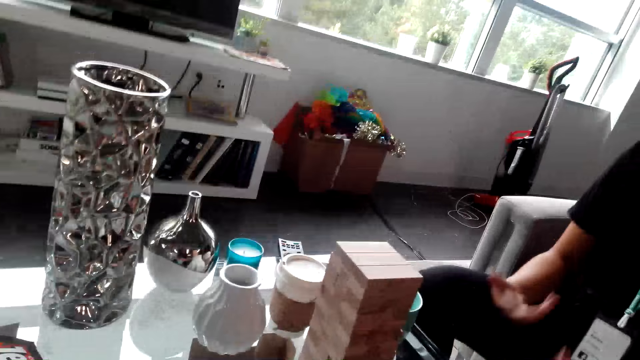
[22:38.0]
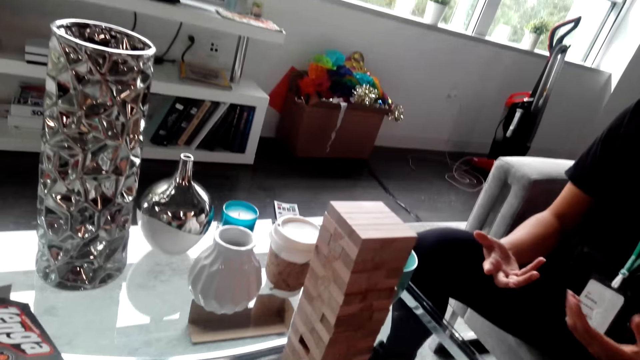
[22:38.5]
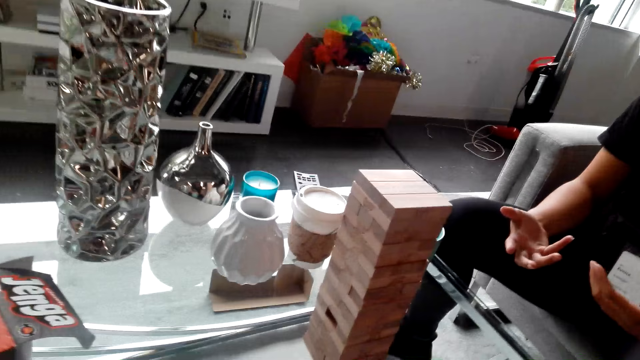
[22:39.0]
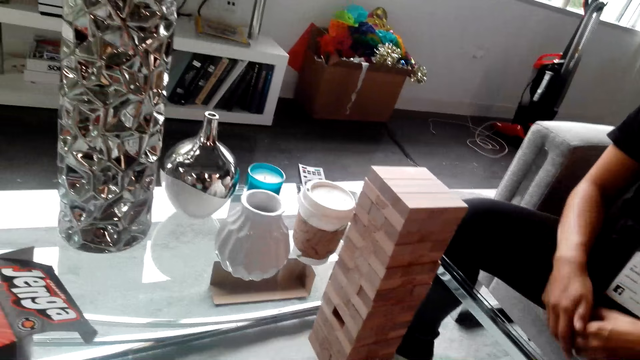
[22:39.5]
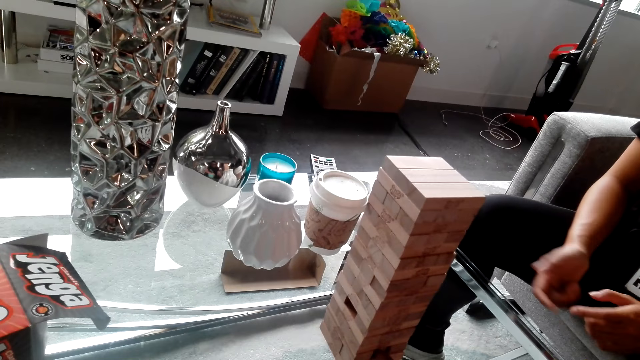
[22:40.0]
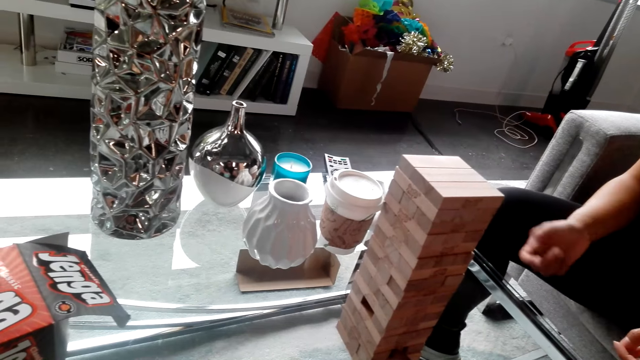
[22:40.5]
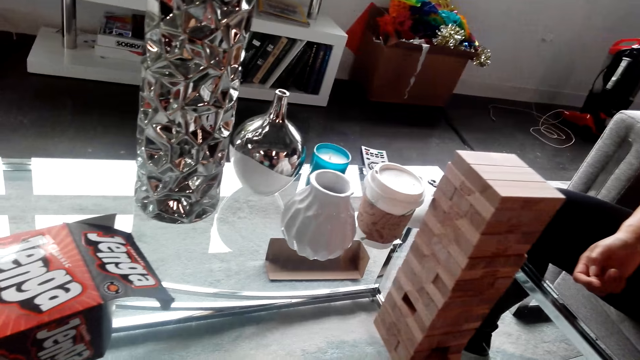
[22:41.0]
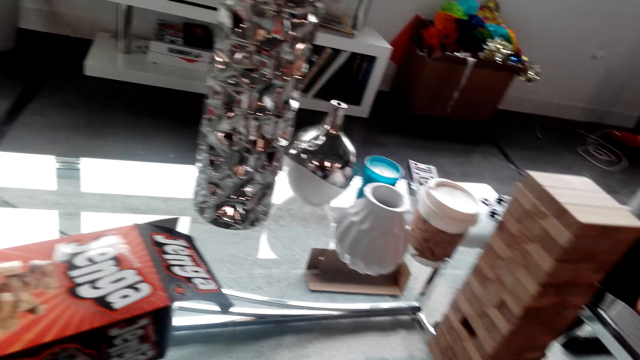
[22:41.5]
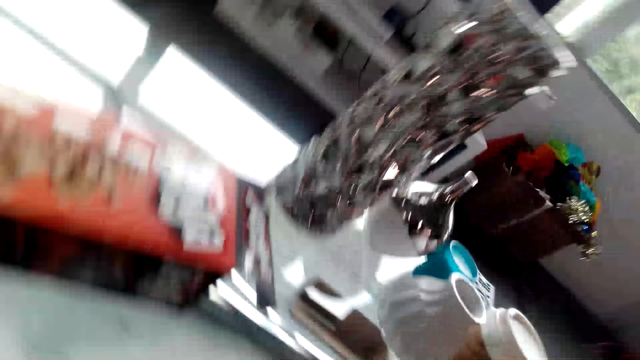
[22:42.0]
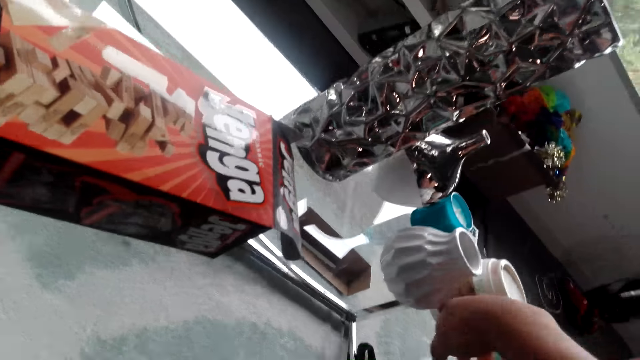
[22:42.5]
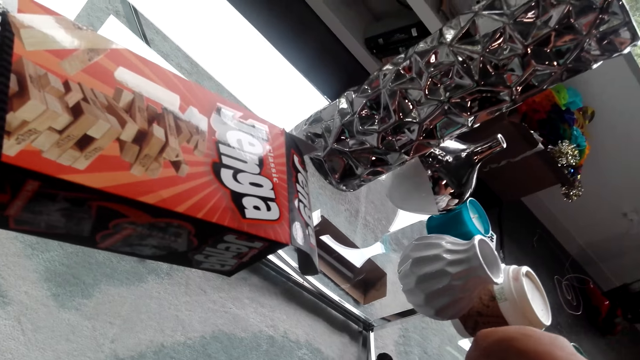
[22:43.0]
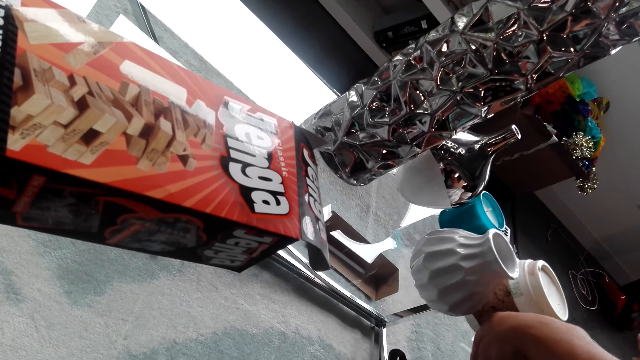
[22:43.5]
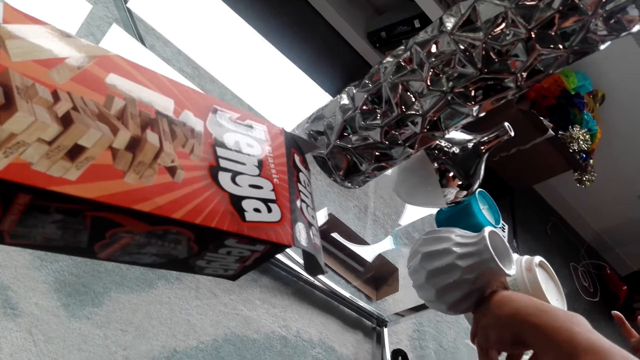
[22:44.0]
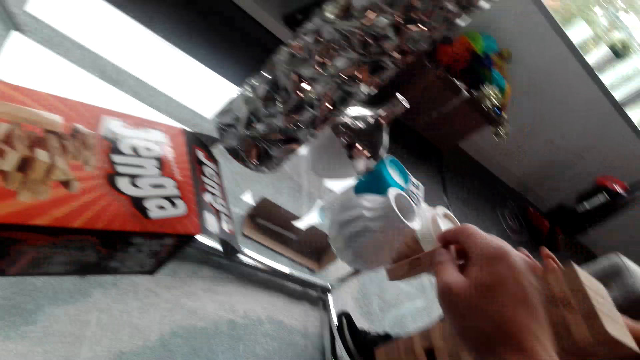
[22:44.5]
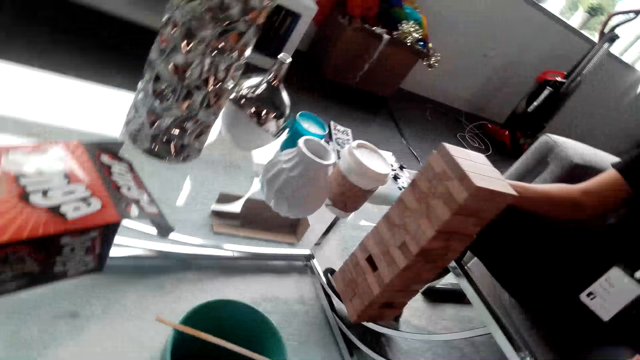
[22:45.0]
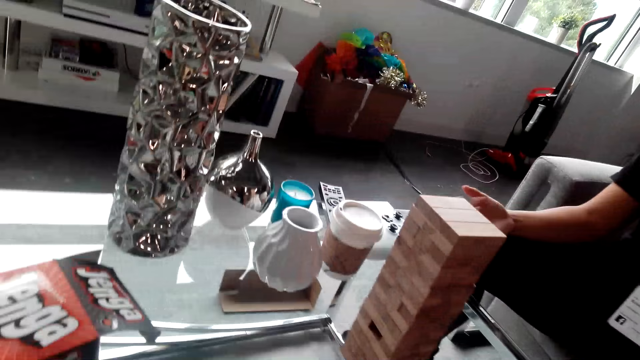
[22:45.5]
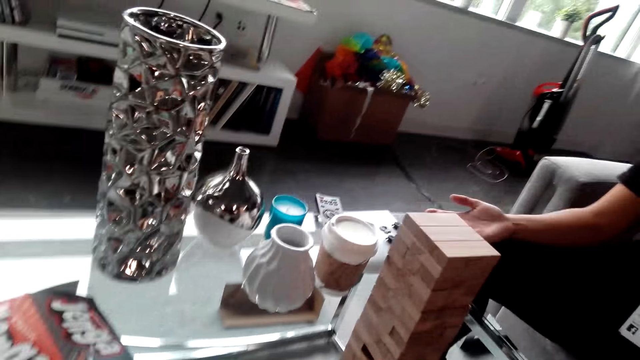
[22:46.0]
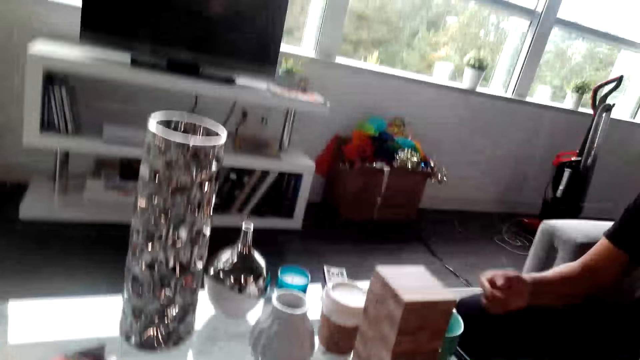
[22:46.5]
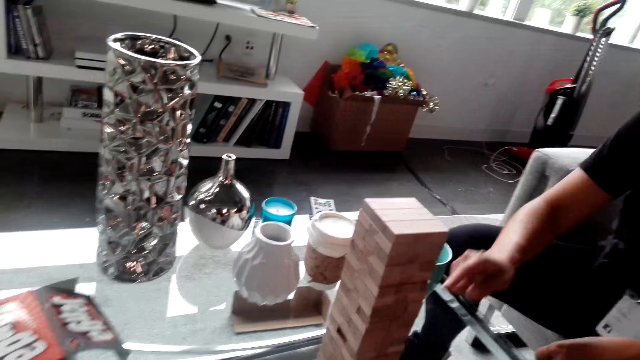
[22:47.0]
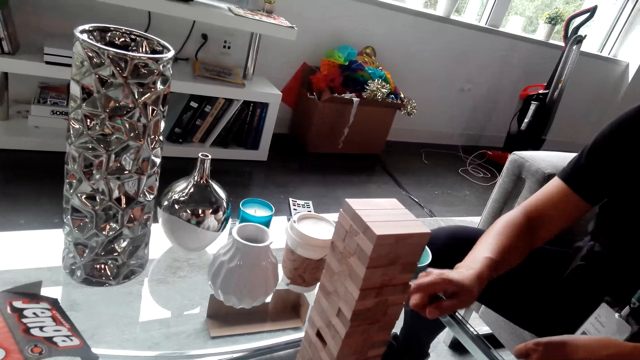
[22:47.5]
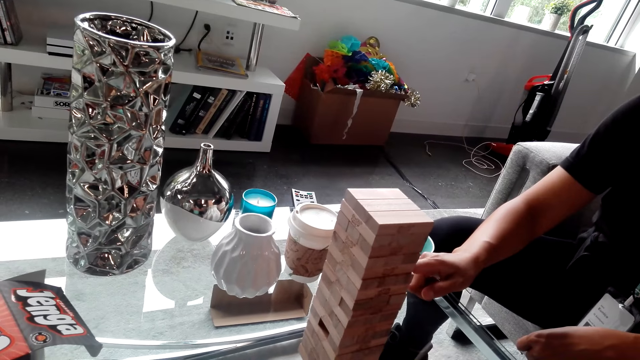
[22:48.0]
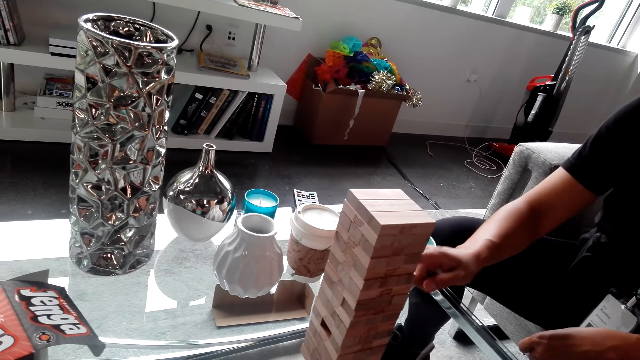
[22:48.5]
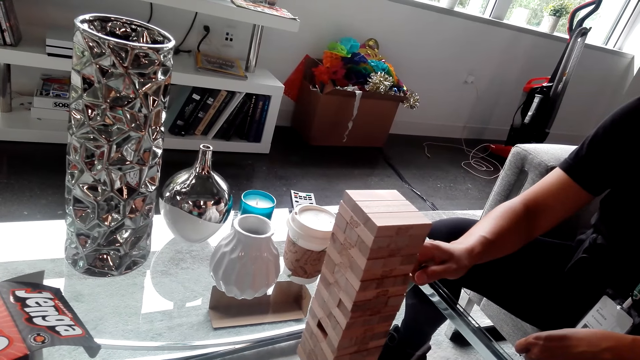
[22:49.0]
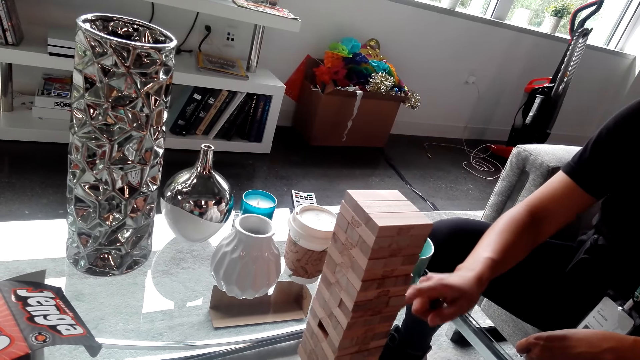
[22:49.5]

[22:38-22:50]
The camera wearer removes the jenga game block. They drop the jenga game block. They play the jenga game with a woman.

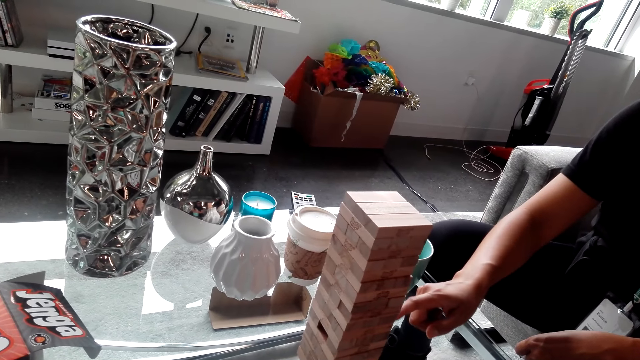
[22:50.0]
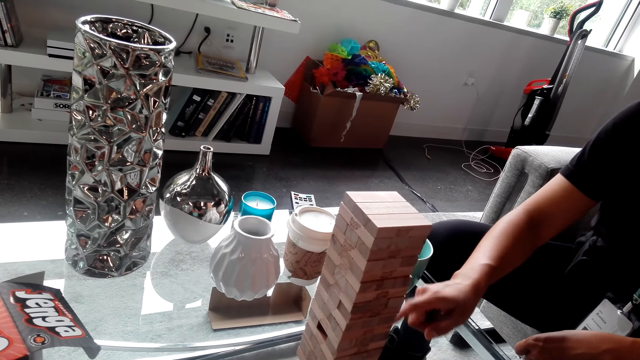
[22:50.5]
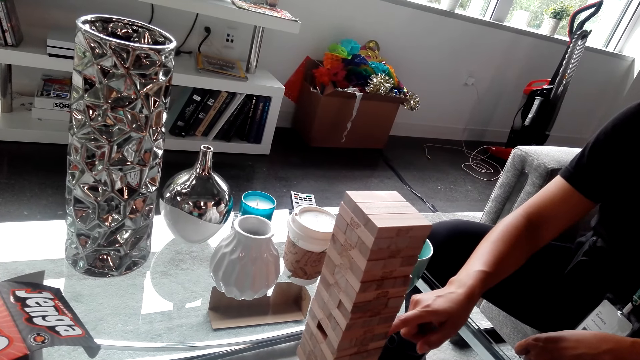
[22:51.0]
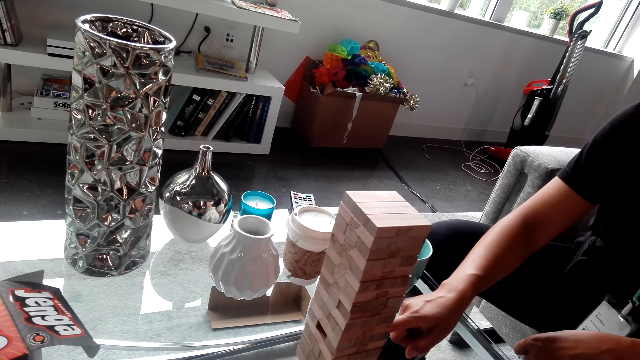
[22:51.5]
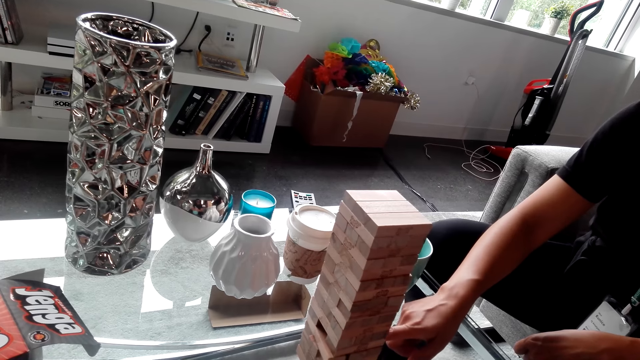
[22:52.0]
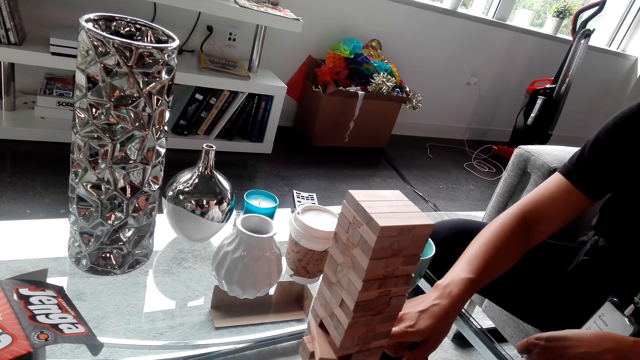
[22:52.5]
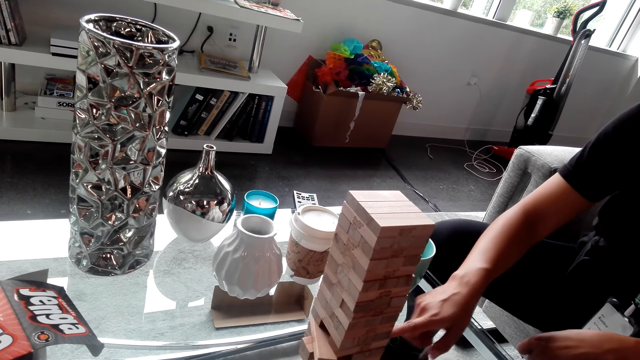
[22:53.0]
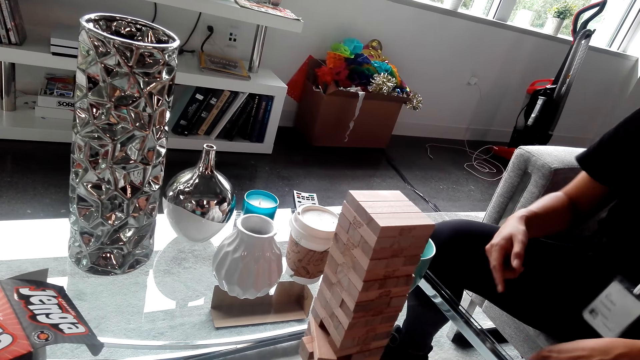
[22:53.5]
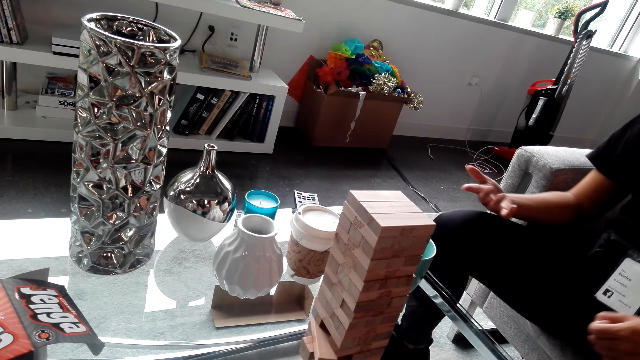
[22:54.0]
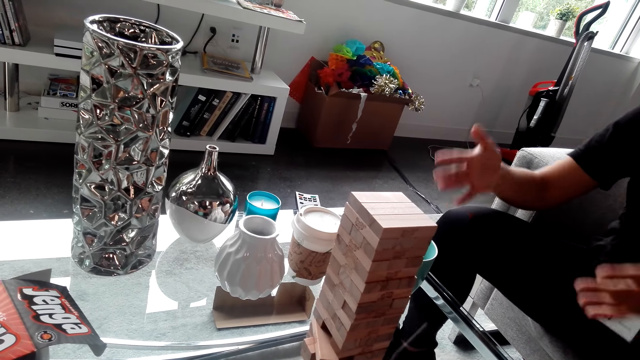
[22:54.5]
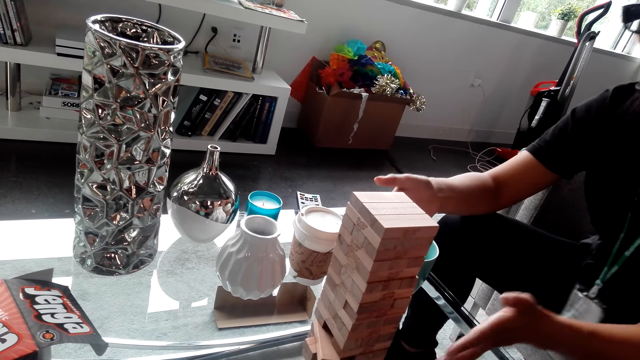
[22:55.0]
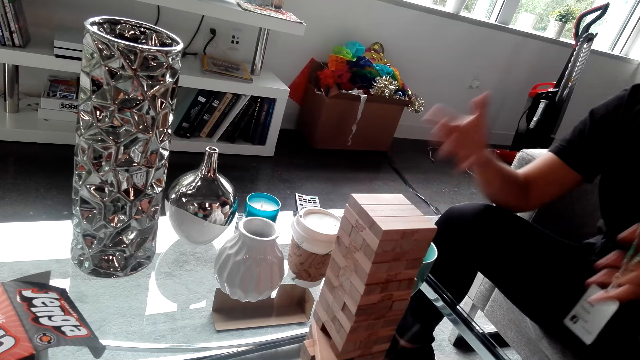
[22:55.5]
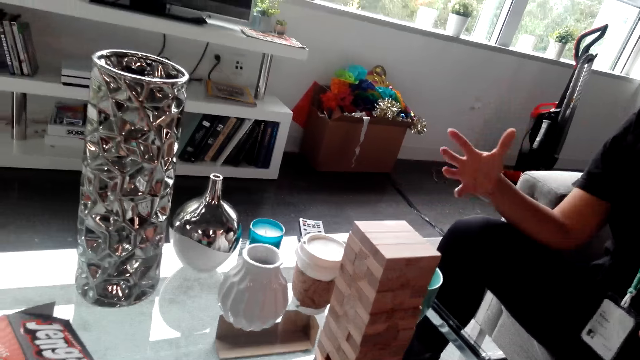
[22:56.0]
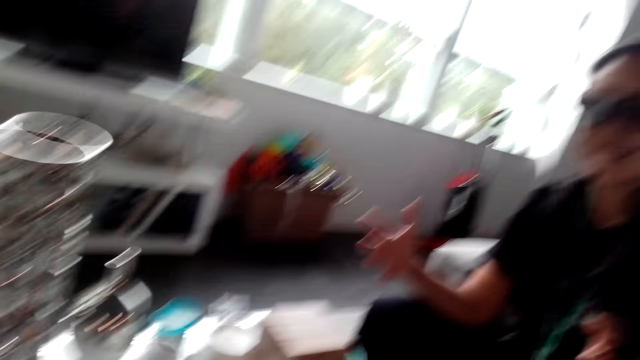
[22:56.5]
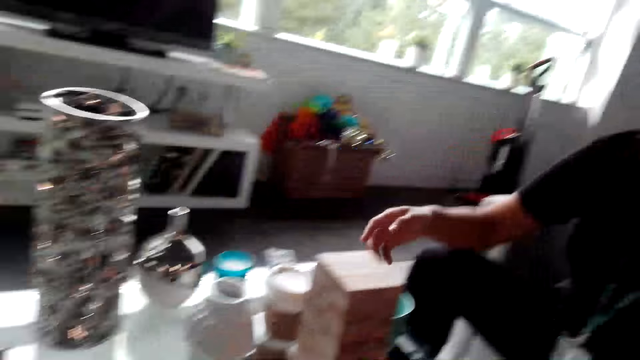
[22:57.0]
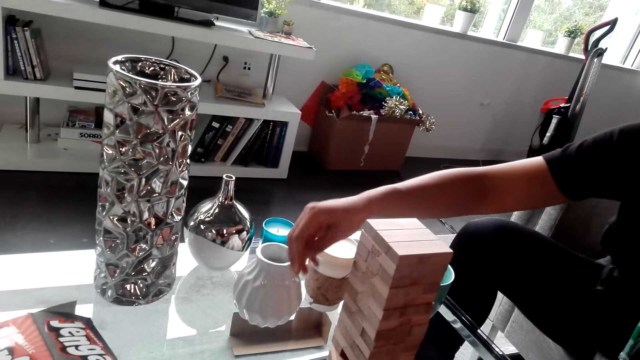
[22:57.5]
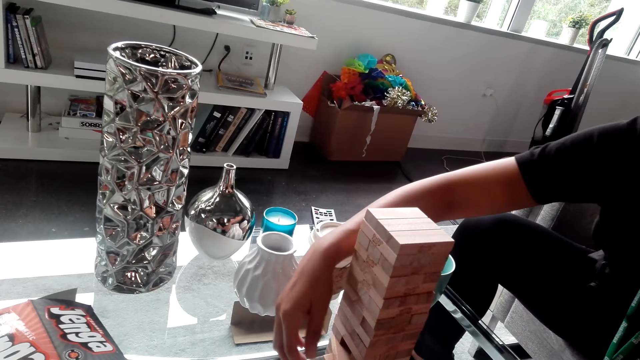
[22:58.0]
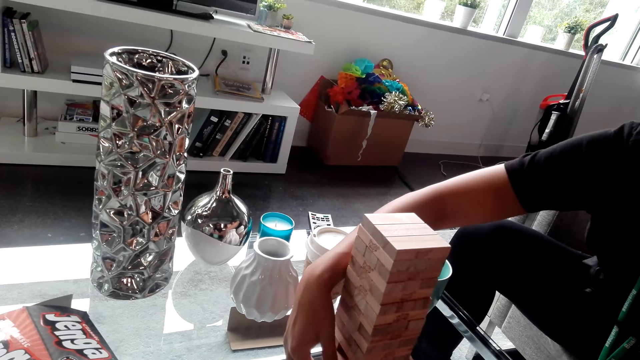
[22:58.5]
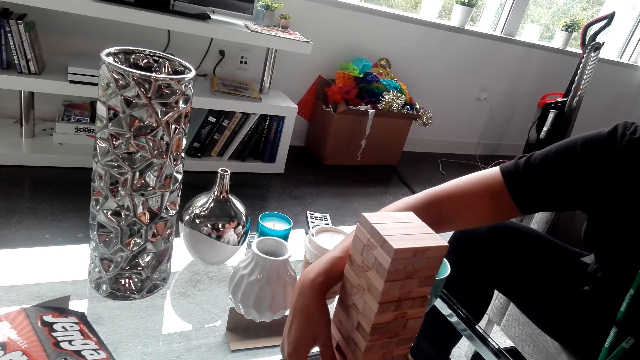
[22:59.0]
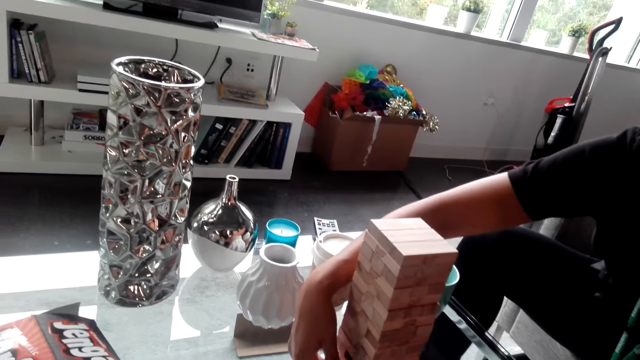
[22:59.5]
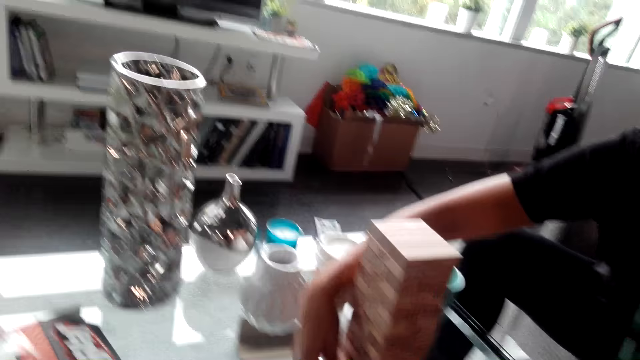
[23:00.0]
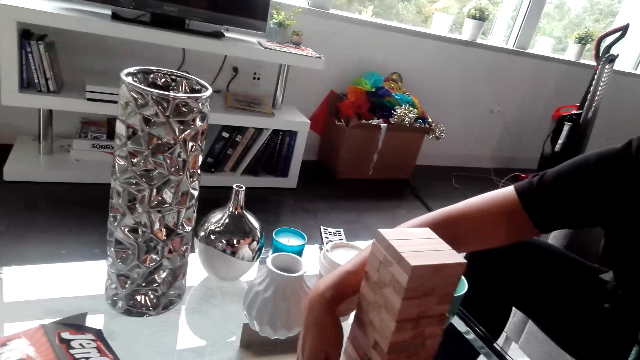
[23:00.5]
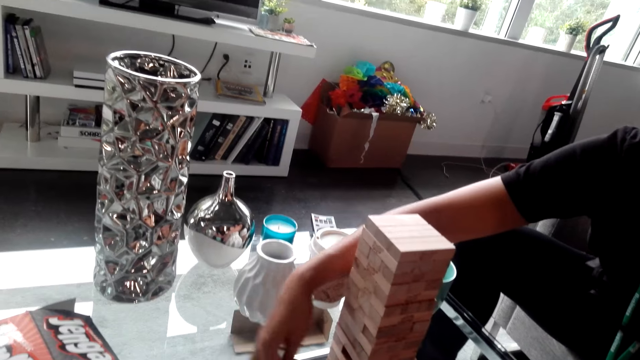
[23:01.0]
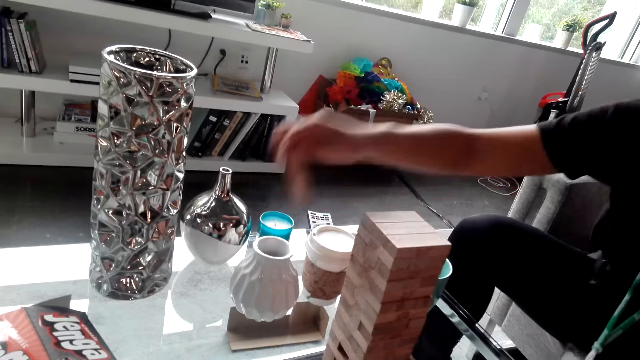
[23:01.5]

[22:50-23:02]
A person plays a jenga game.
